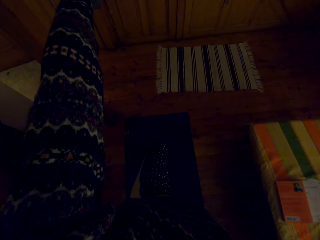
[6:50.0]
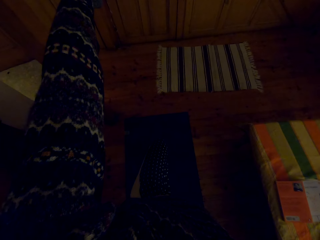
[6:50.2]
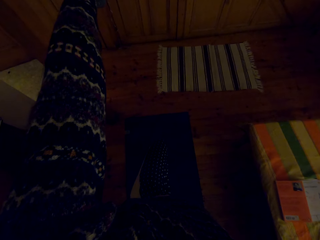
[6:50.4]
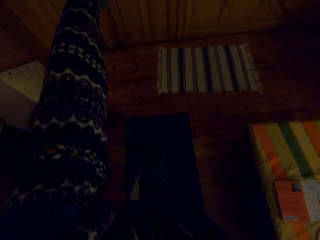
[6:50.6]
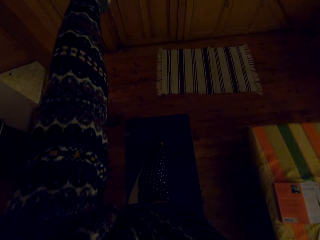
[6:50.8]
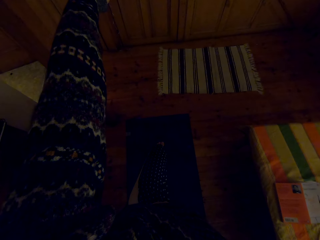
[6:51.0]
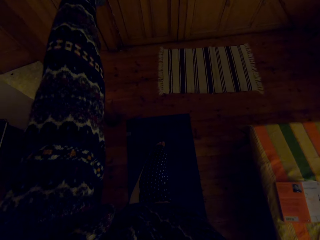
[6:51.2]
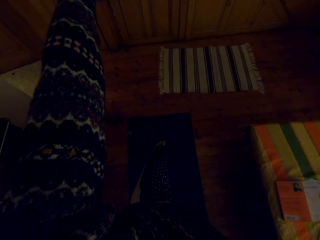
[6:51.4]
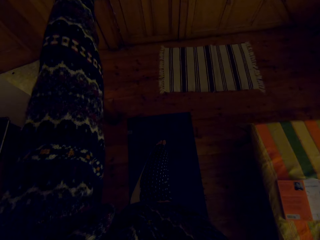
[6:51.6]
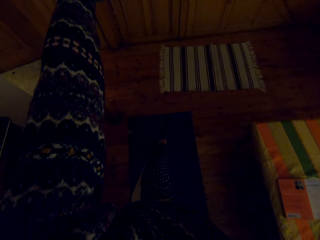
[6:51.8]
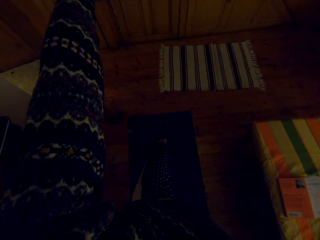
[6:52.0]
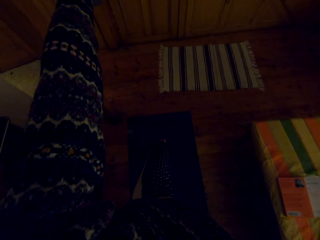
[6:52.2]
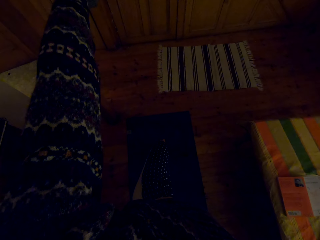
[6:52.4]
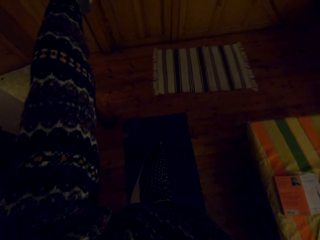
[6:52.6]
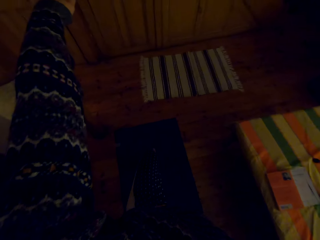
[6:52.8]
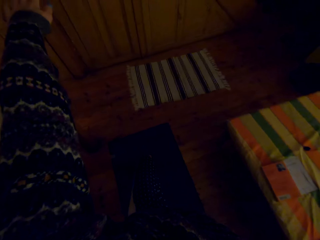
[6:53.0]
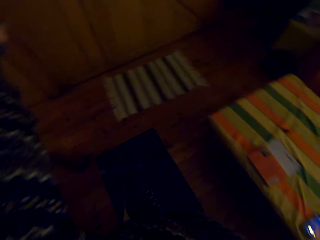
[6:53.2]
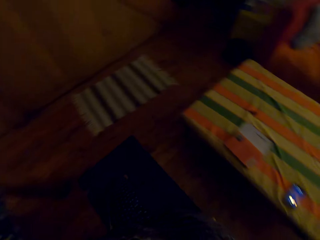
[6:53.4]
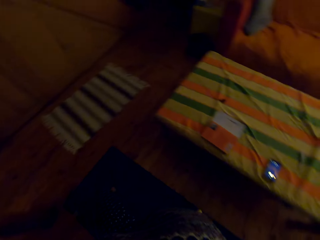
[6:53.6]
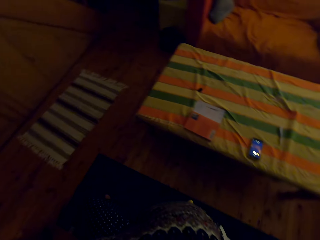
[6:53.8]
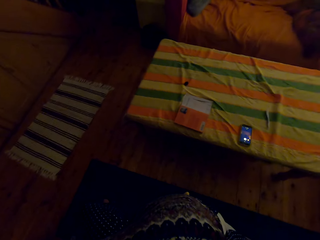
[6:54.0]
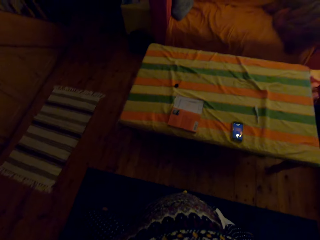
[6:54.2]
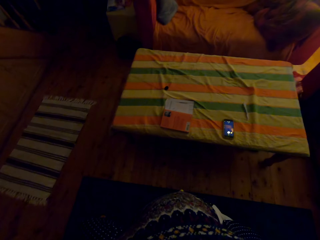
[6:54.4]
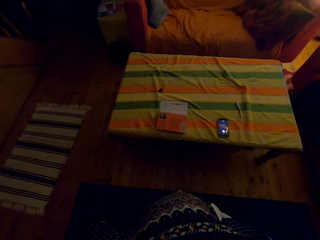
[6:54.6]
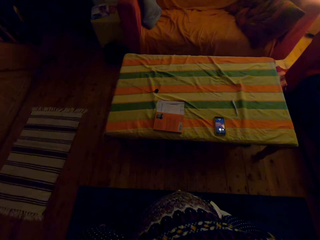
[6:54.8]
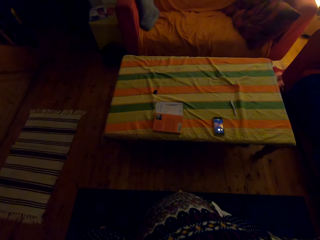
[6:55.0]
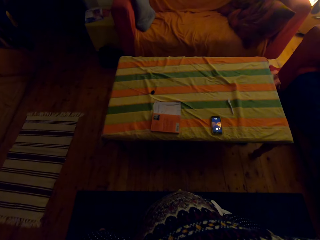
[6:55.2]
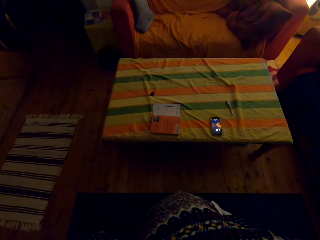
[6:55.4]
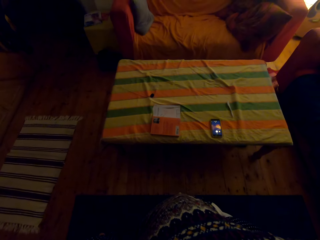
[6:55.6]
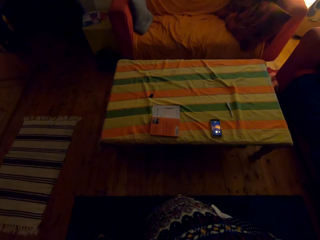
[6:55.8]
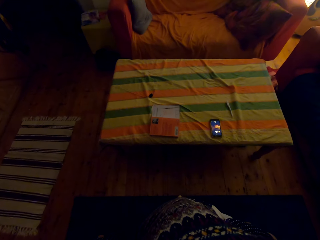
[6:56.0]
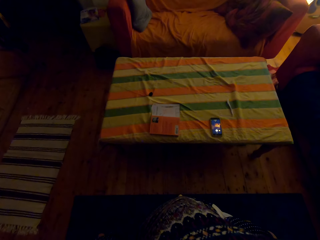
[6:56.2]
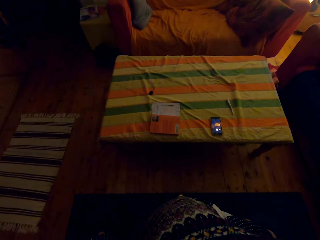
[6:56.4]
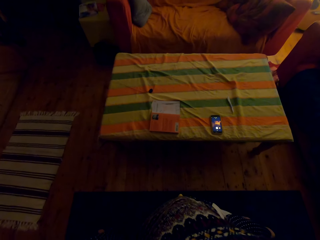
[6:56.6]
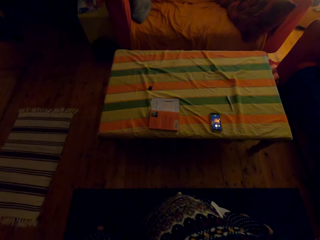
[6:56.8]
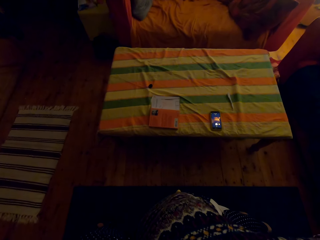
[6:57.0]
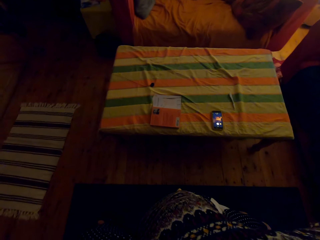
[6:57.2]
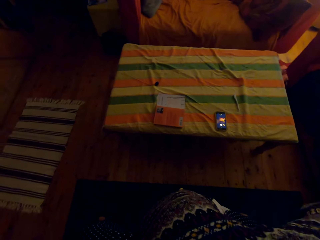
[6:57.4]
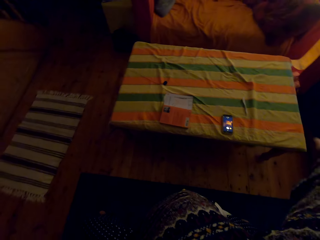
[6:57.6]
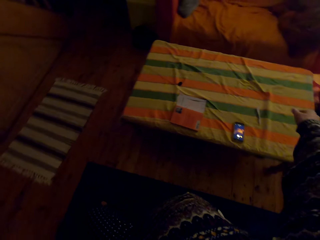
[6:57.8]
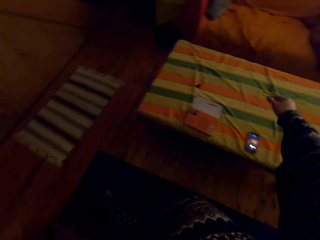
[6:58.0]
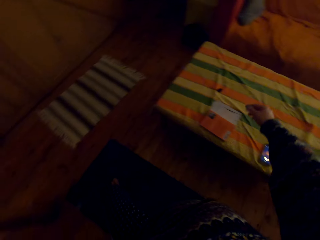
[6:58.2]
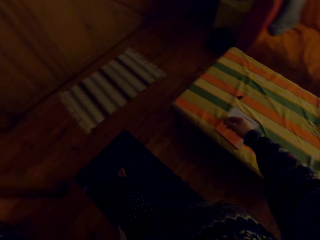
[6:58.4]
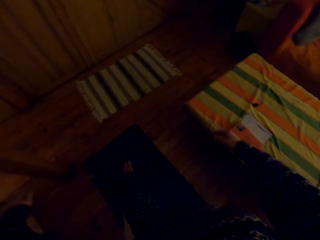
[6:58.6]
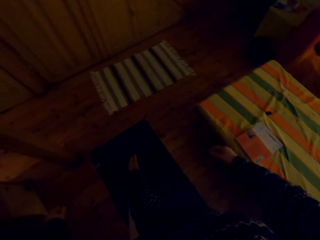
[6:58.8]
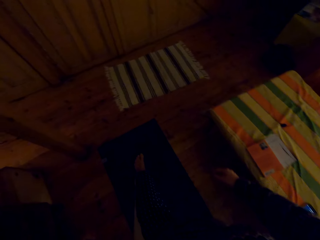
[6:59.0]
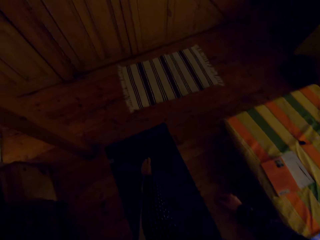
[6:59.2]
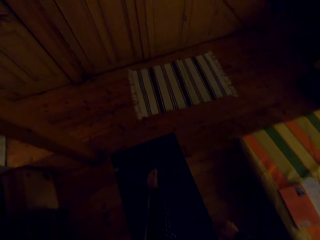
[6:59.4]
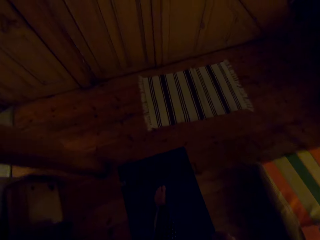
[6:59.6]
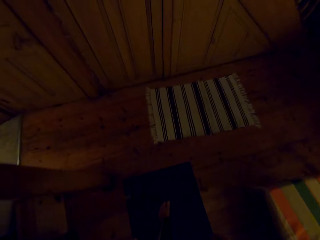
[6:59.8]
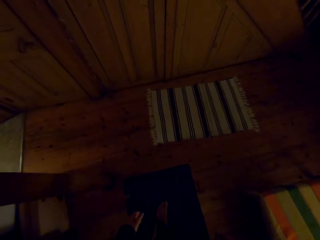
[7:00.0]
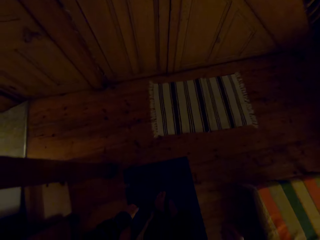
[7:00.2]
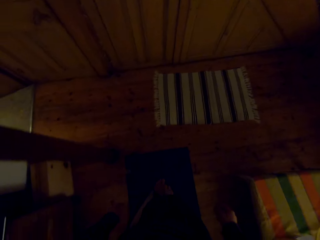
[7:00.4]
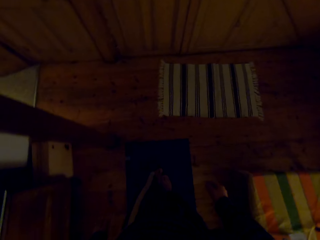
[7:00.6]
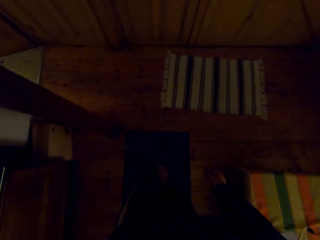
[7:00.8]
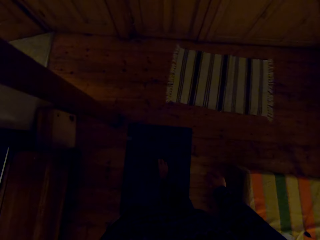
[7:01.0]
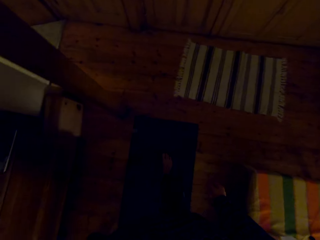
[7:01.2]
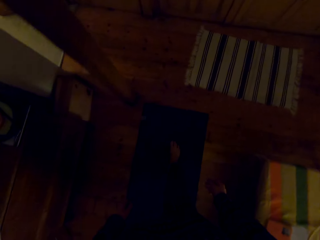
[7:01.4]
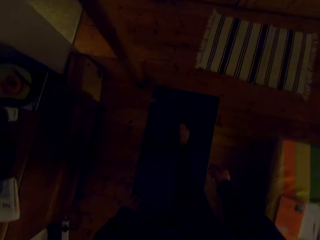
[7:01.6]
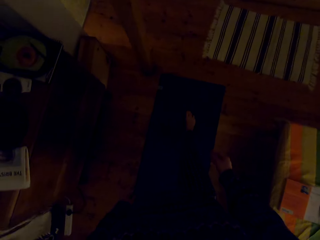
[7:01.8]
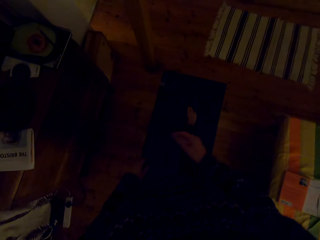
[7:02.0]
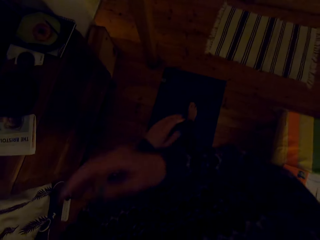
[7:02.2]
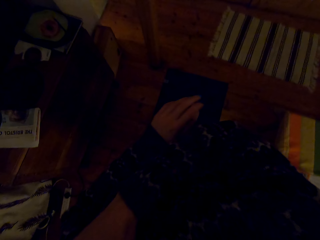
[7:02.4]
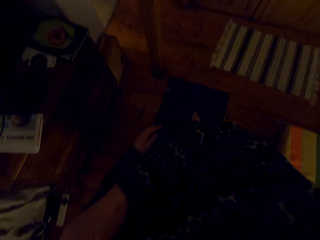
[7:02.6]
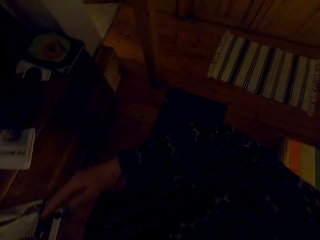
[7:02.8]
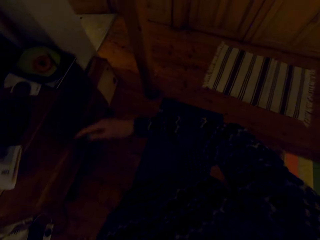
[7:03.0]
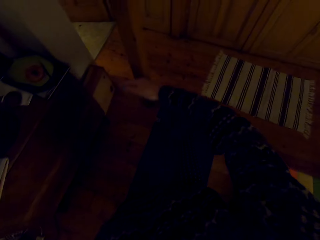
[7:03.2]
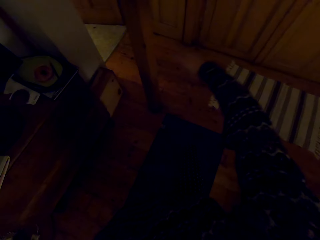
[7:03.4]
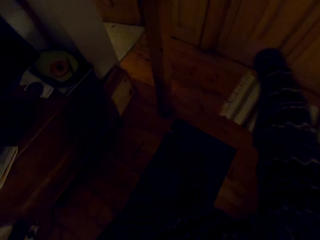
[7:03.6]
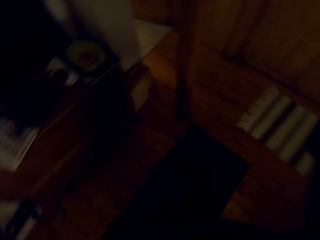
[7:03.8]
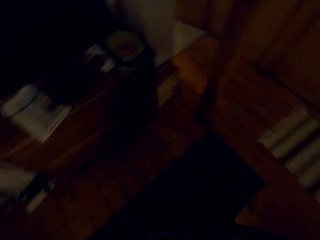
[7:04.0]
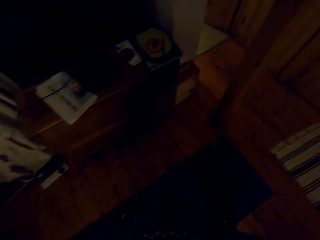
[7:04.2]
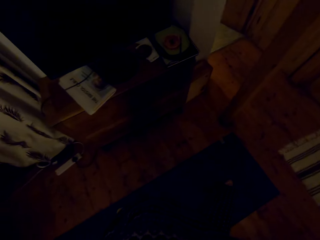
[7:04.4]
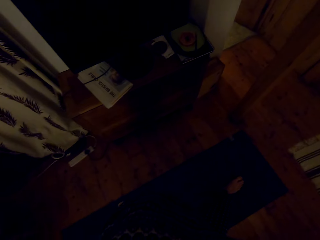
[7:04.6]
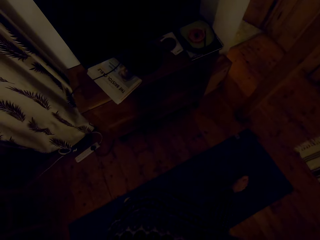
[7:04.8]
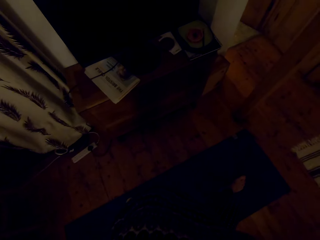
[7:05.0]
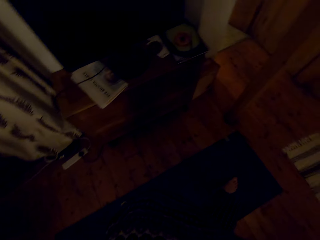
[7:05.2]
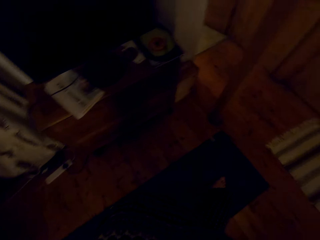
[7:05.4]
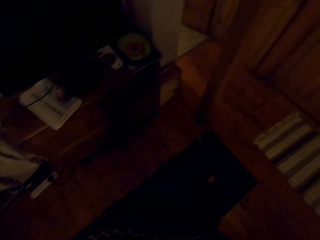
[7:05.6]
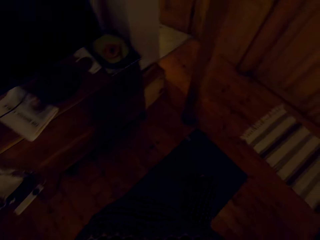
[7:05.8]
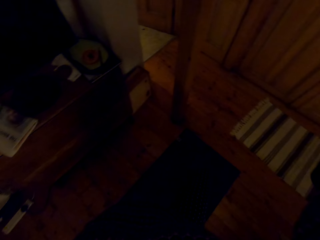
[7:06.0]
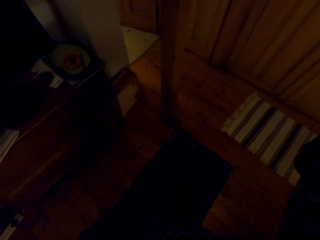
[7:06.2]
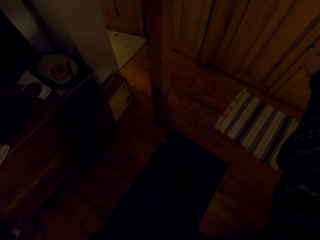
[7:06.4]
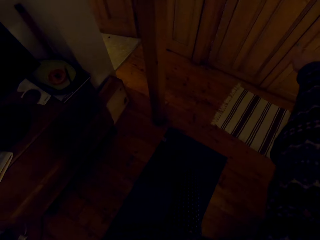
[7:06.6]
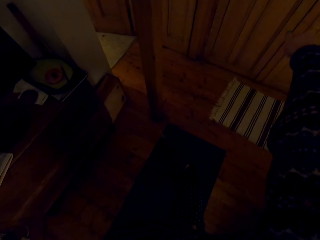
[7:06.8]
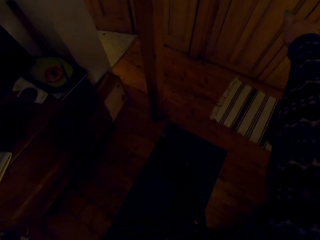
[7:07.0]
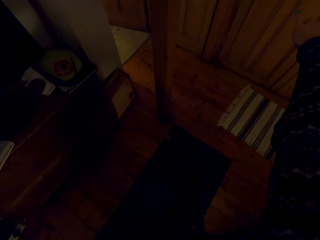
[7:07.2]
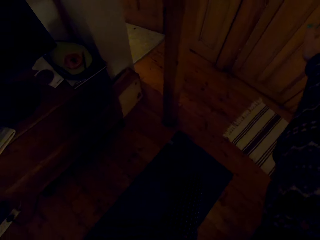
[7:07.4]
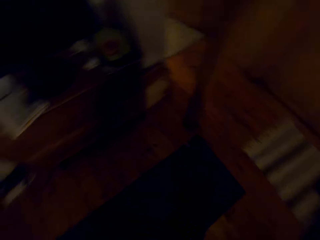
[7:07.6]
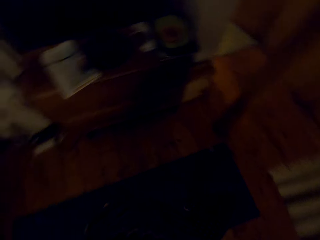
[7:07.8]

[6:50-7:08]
The camera wearer moves the hand. They step back. They move the hand.

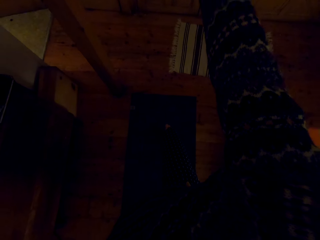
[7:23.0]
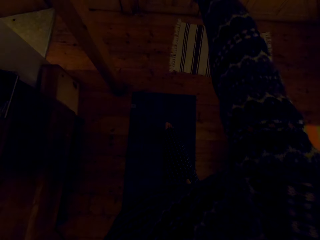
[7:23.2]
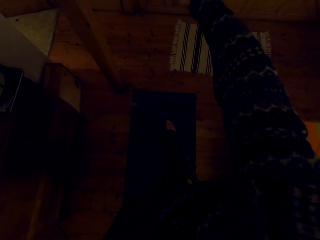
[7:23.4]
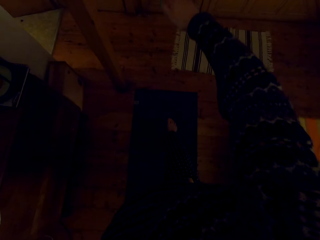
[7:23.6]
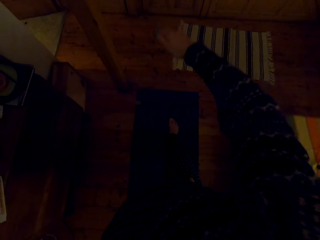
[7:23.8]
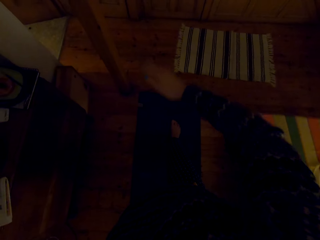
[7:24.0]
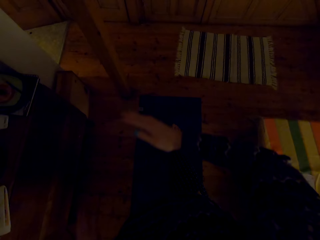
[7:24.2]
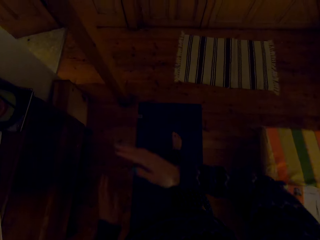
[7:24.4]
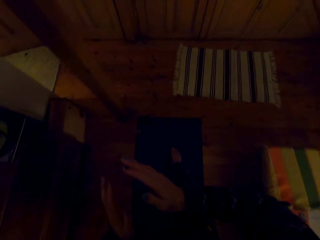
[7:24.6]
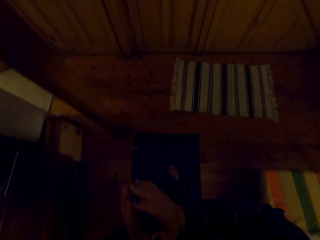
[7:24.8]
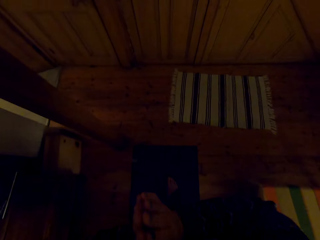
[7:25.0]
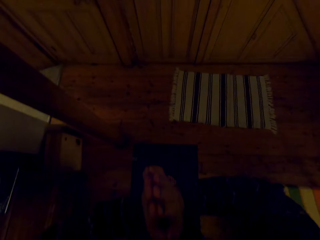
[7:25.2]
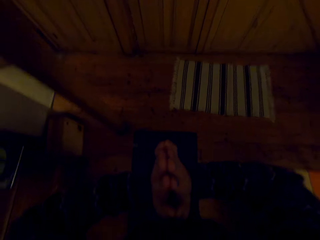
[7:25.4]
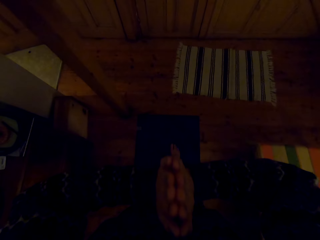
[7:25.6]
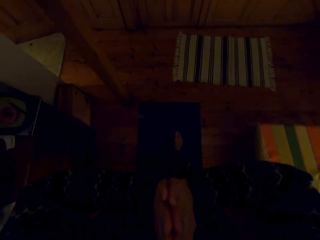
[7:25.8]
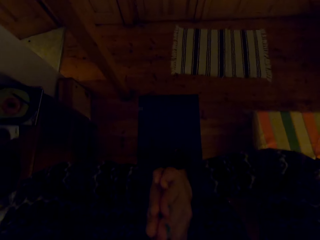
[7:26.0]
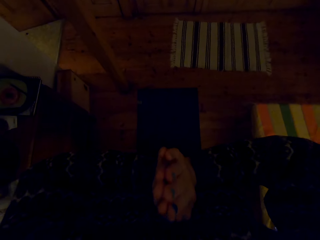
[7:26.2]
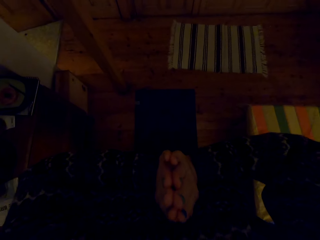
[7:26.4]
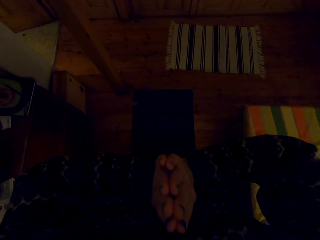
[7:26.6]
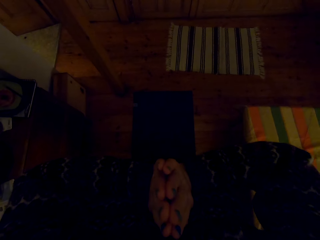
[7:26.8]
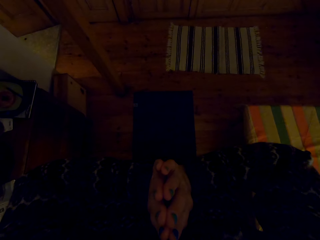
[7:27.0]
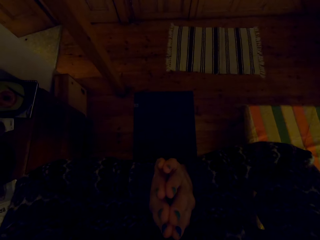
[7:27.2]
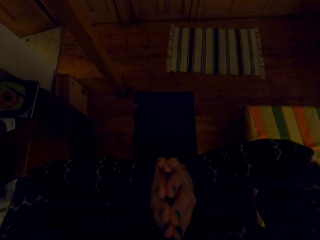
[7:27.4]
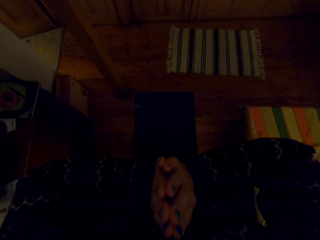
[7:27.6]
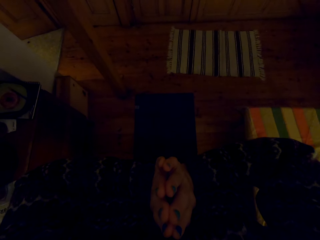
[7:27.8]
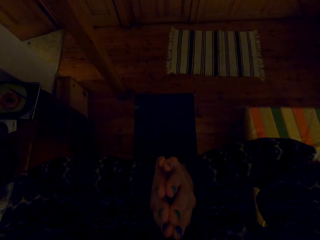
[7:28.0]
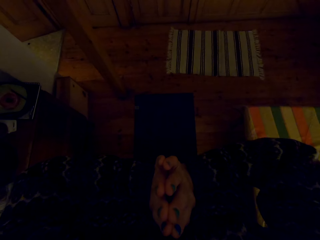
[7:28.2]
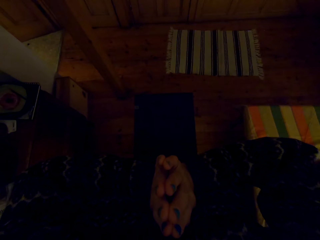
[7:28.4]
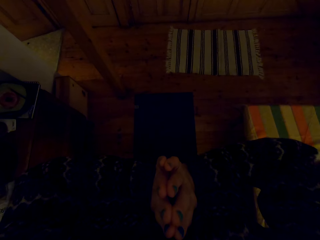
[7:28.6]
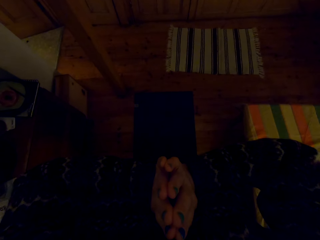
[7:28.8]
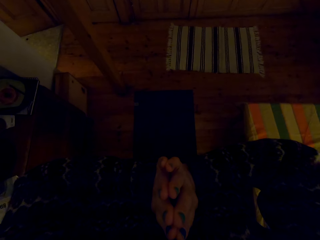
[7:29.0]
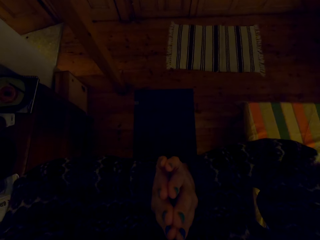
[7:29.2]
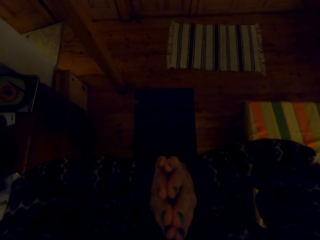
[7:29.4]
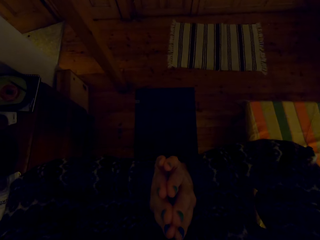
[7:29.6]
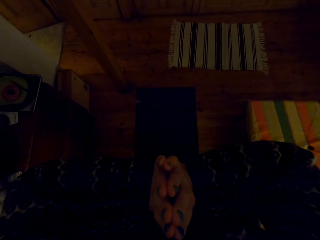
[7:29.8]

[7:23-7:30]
The camera wearer folds the hand together.
